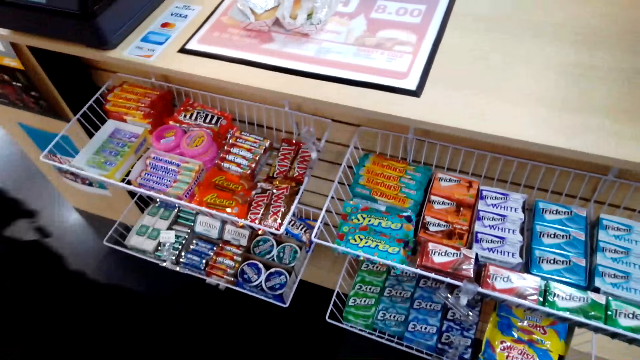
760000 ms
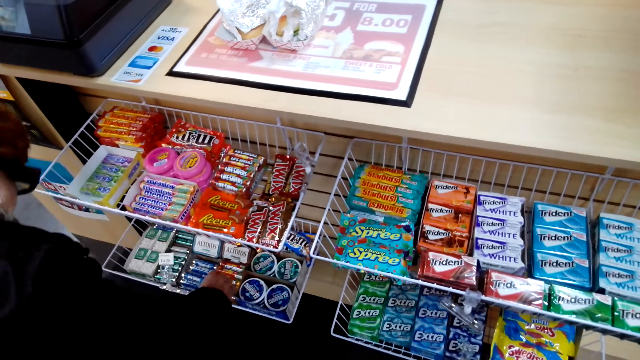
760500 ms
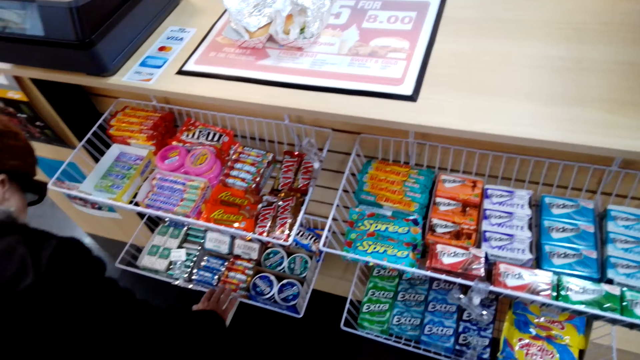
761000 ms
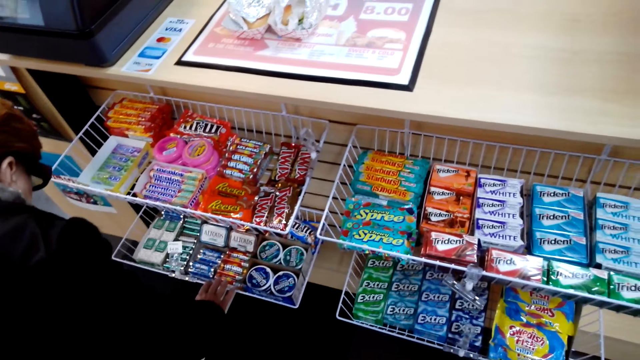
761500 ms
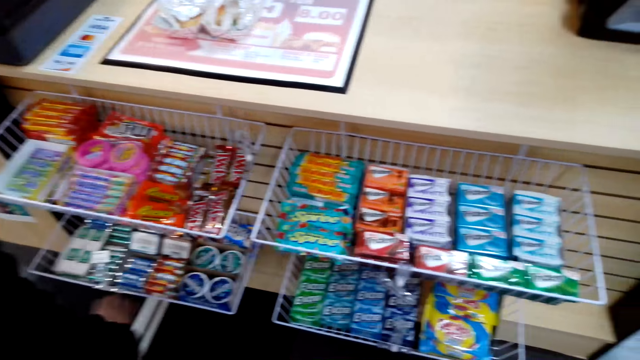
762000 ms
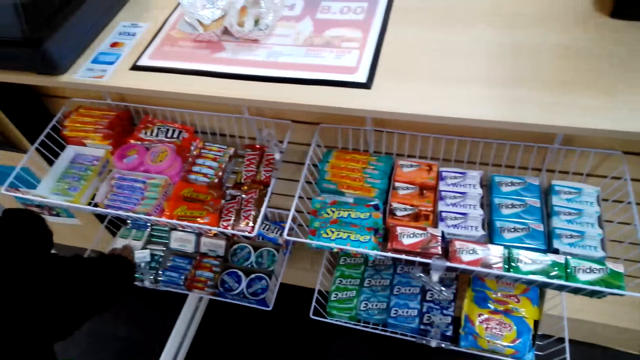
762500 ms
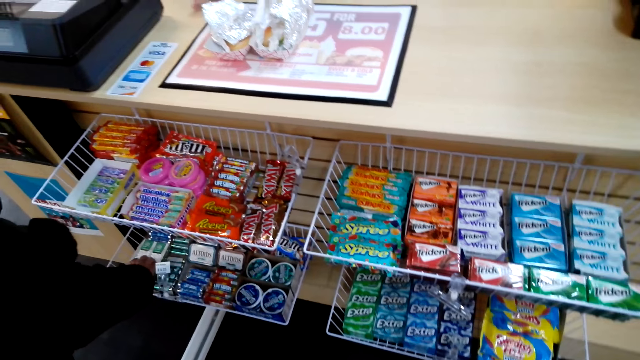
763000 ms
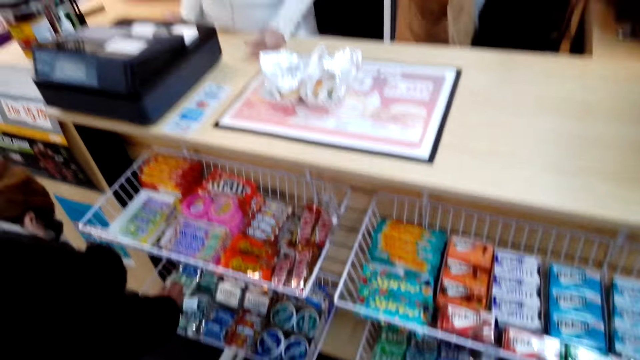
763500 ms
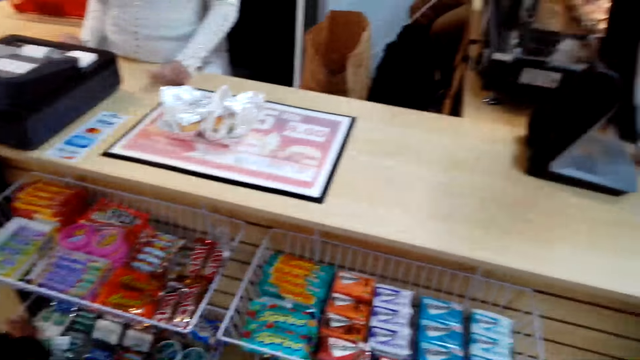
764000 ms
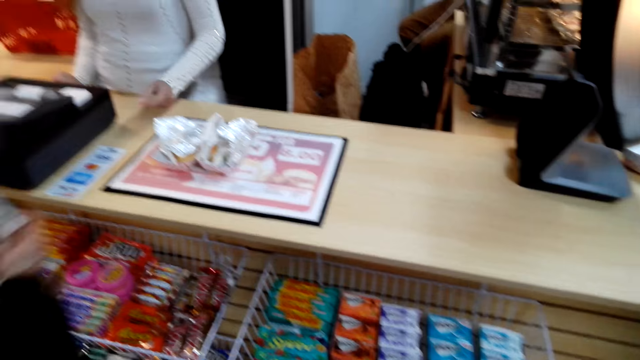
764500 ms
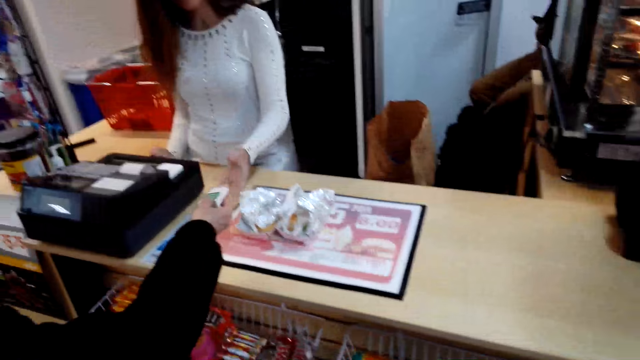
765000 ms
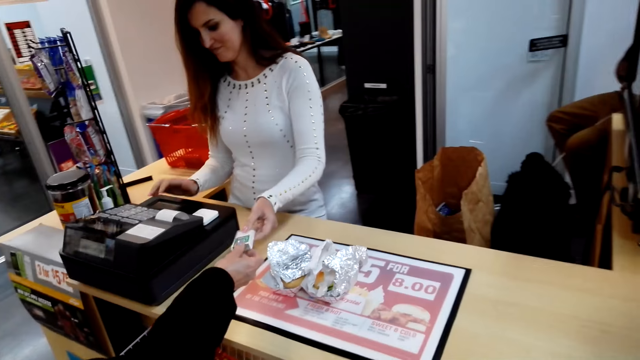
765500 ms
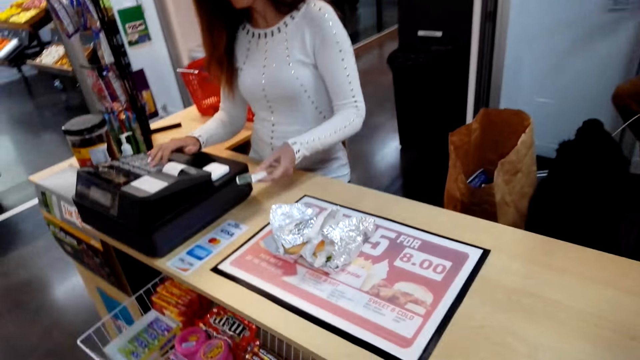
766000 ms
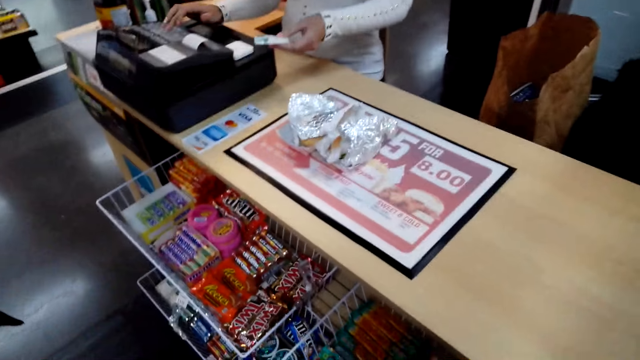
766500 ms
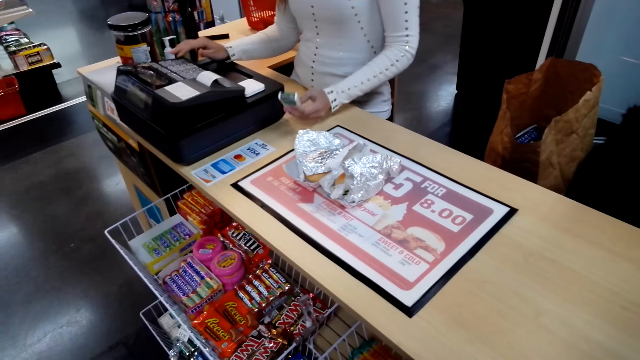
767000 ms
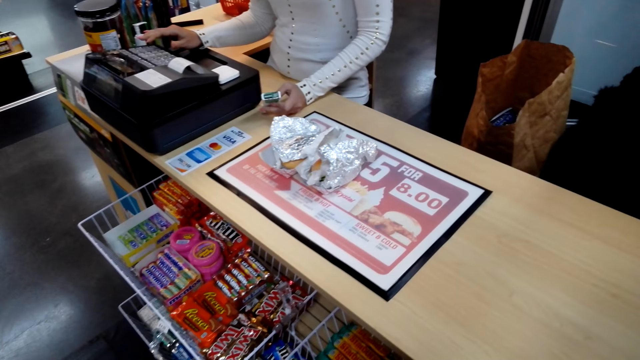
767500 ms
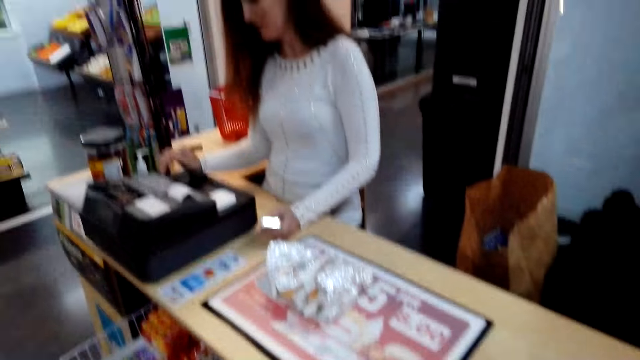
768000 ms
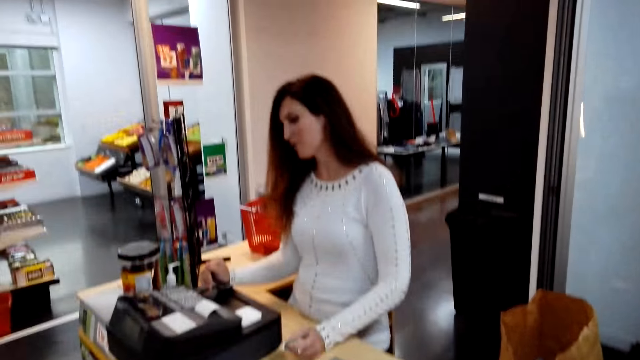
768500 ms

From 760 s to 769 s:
The camera wearer talks with a lady. The lady picks up a tic tac. The camera wearer talks with the lady. The lady gives a cashier the tic tac. The cashier presses the point of sale.

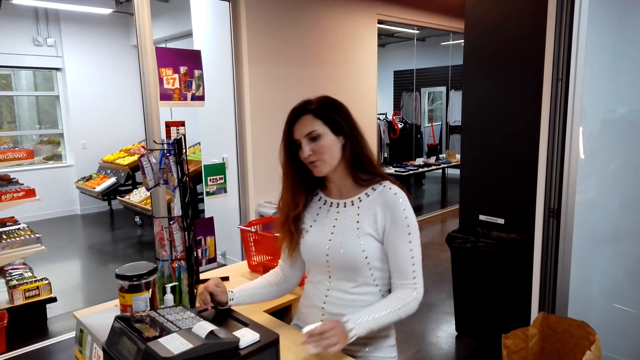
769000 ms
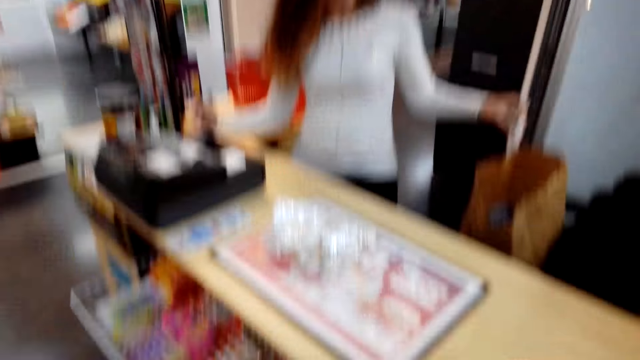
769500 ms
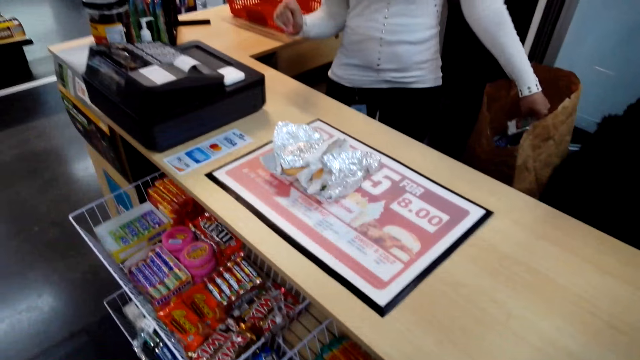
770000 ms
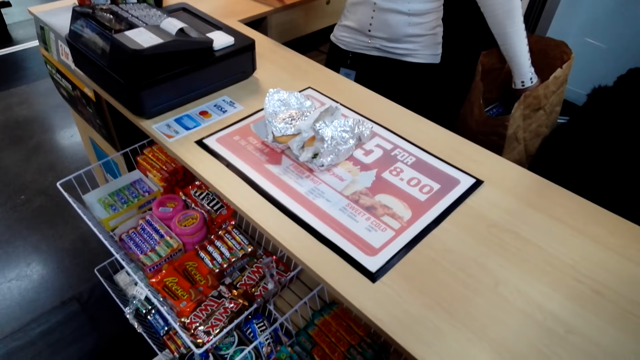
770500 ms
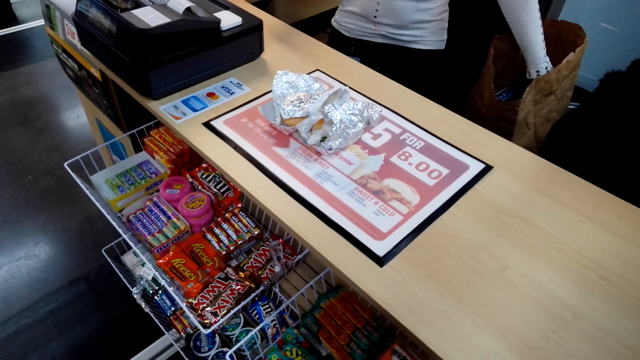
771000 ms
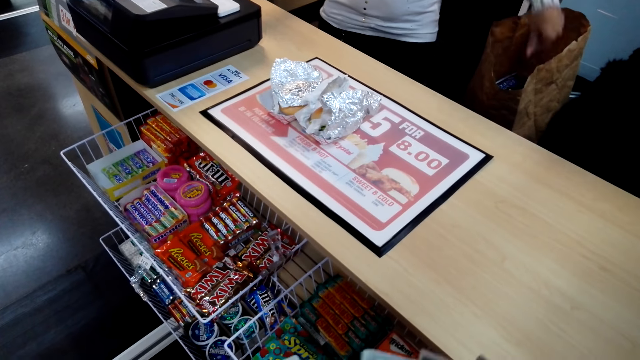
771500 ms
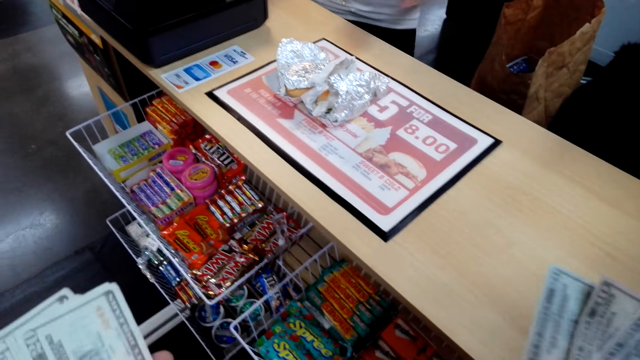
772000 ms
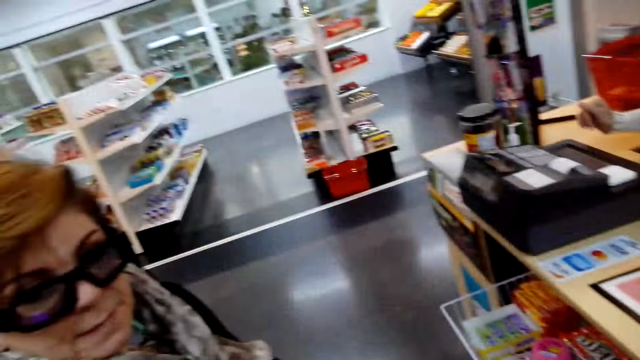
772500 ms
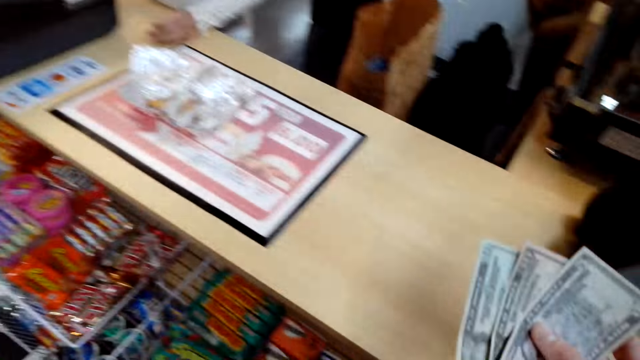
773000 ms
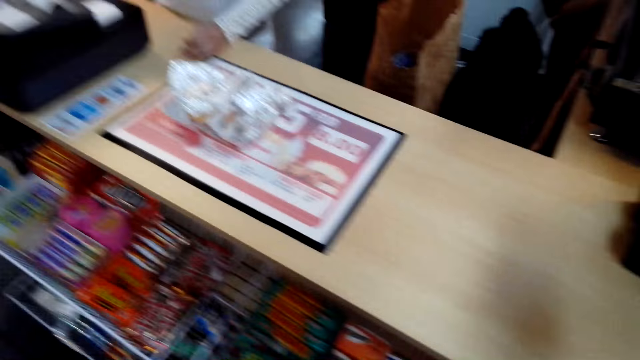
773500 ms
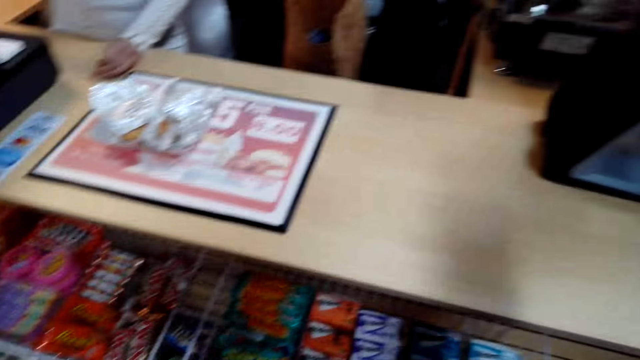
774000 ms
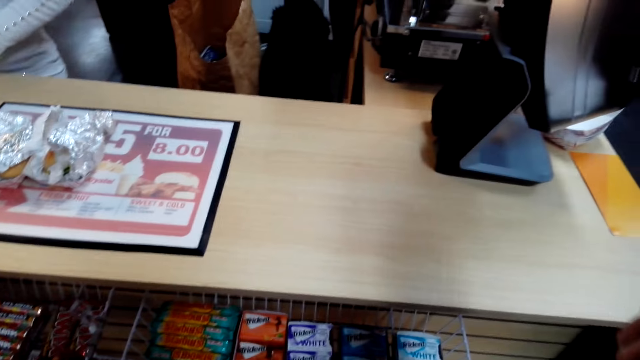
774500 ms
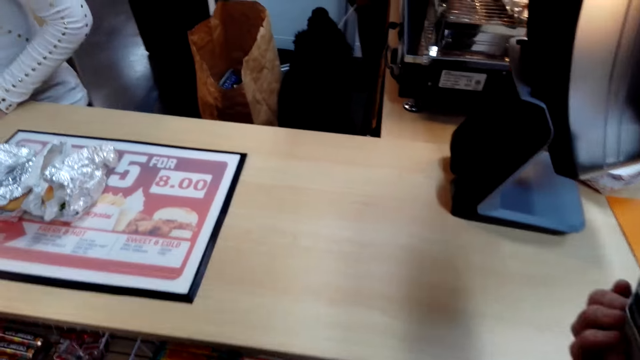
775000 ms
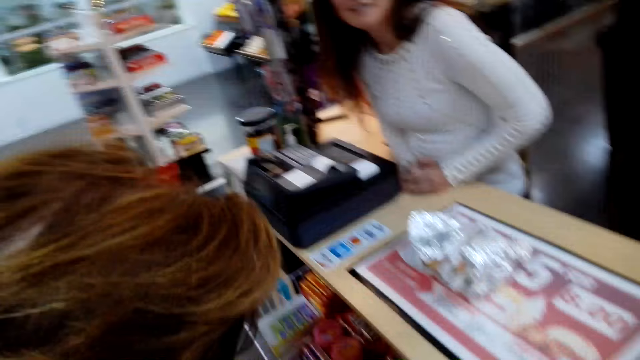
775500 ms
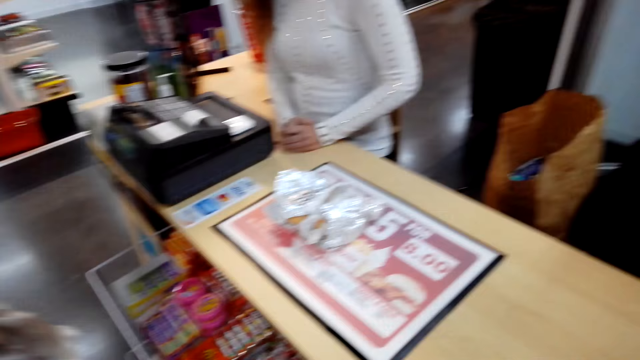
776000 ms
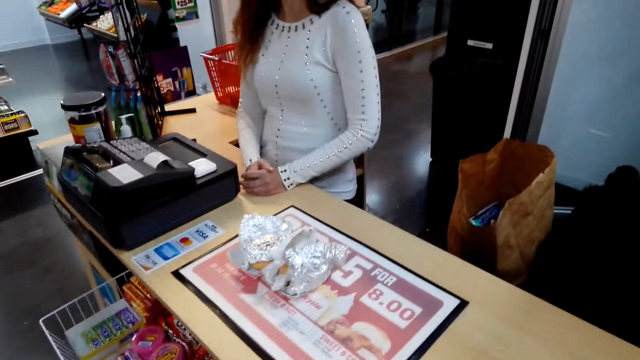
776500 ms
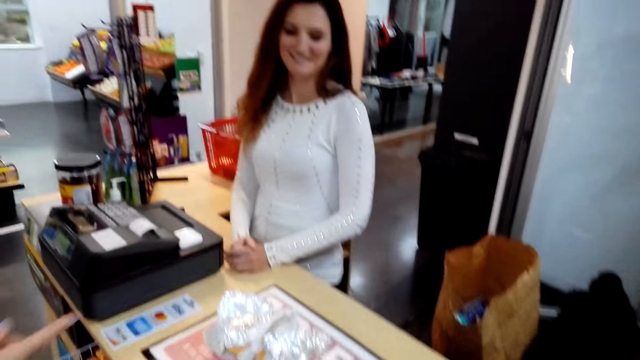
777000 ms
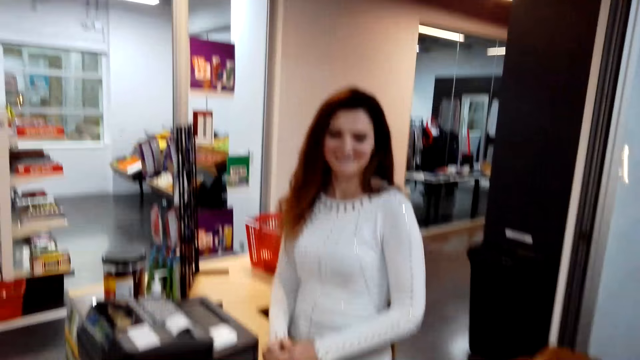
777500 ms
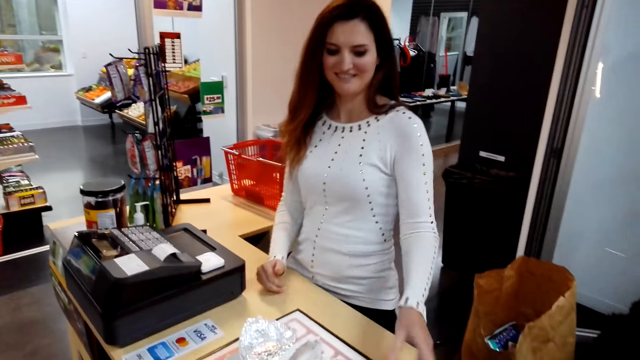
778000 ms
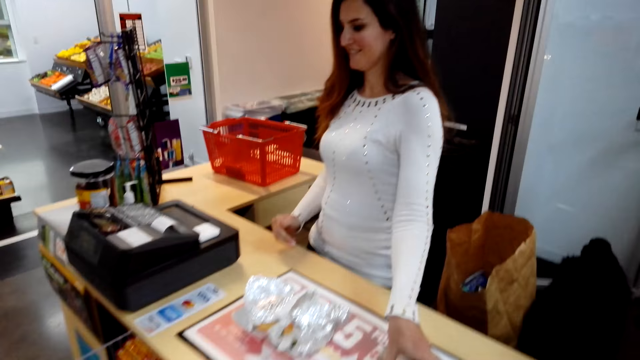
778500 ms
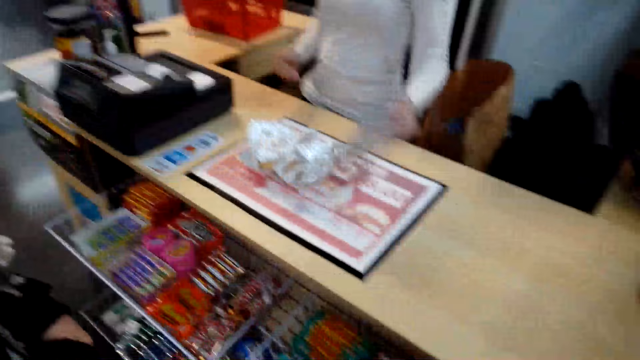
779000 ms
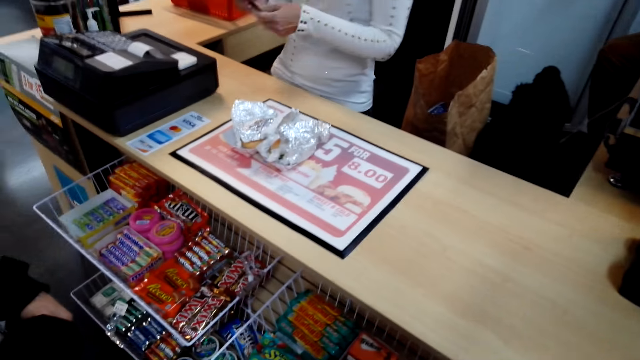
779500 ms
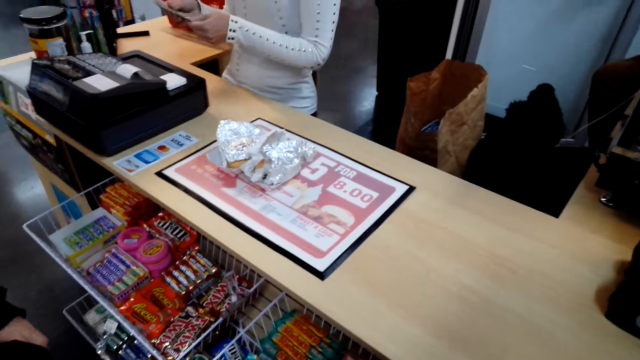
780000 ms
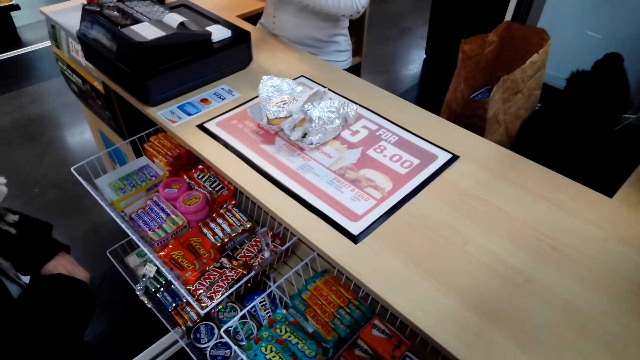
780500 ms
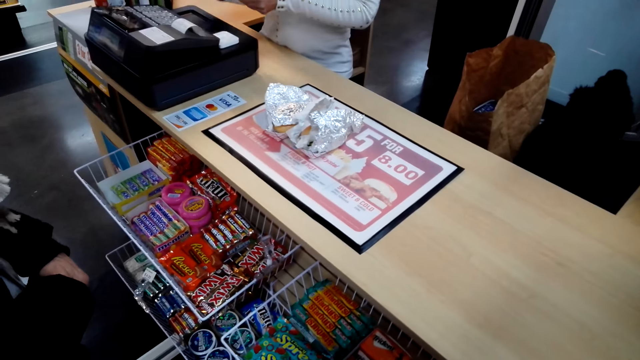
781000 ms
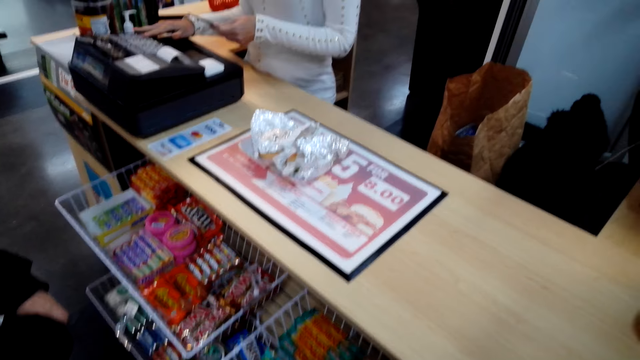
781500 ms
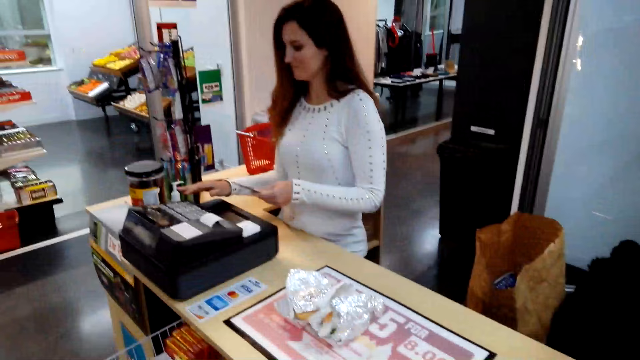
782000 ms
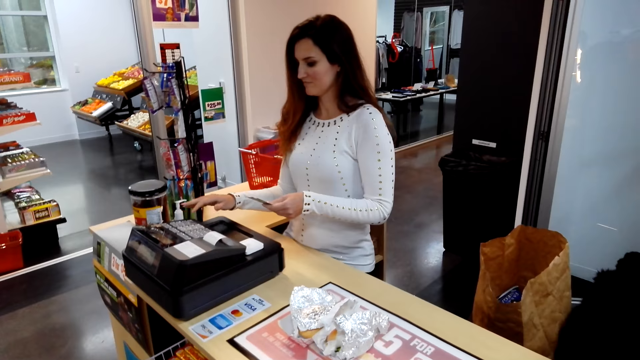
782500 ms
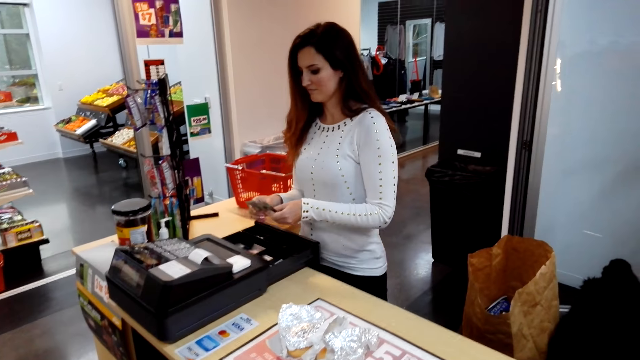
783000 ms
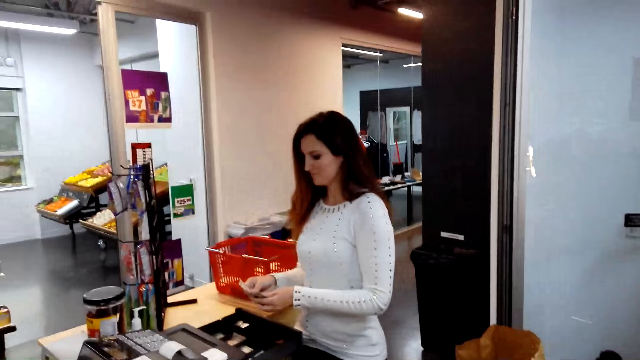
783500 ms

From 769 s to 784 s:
A cashier talks with the camera wearer. A lady talks with the camera wearer. The camera wearer converses with a woman and another woman. The cashier picks up money. The camera wearer looks around. The other woman clicks the payment machine.
